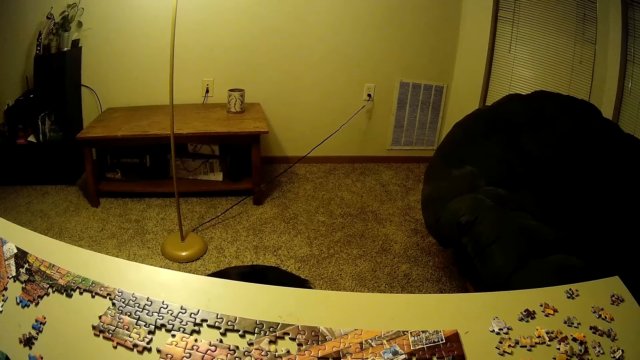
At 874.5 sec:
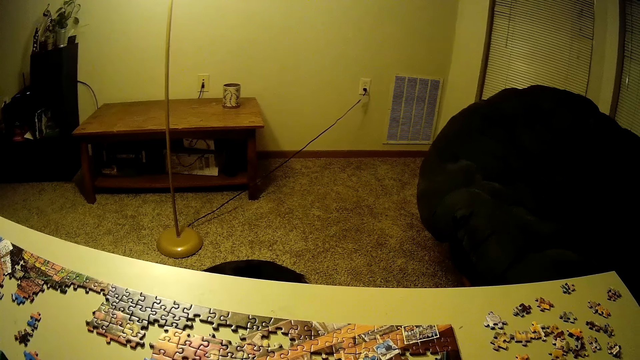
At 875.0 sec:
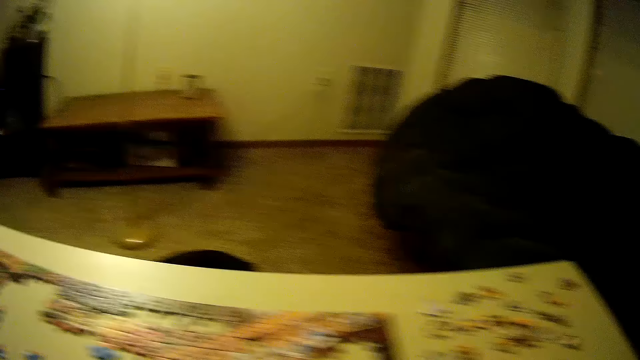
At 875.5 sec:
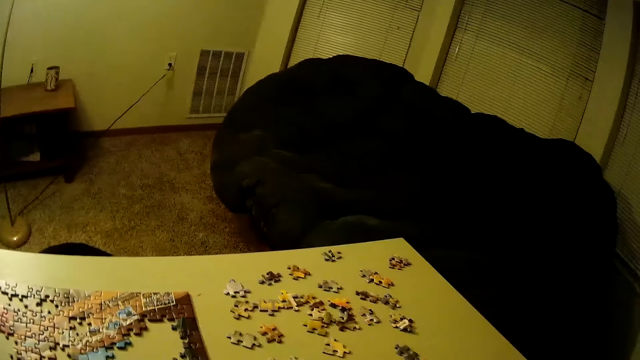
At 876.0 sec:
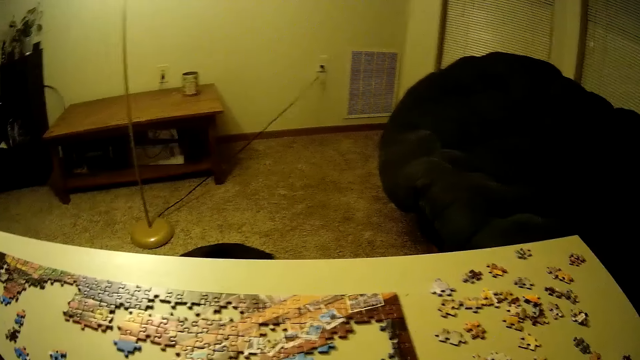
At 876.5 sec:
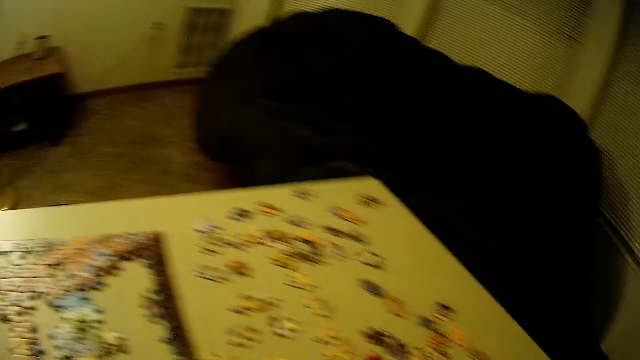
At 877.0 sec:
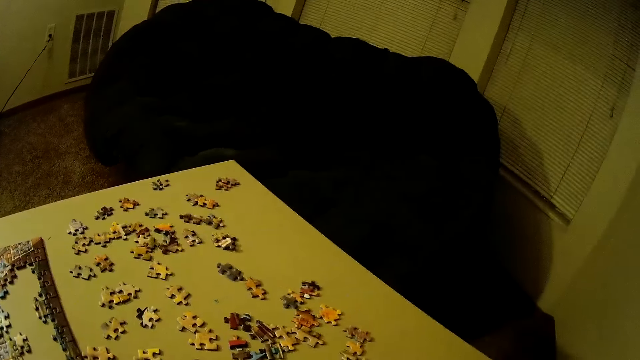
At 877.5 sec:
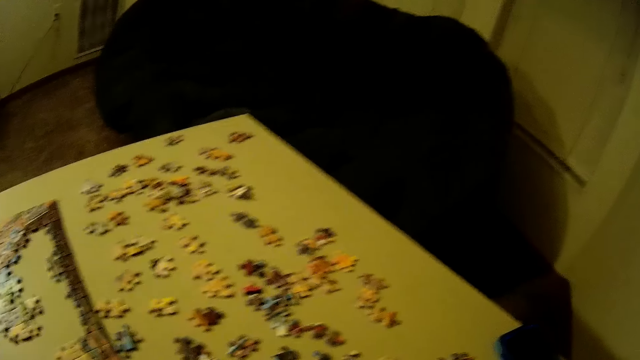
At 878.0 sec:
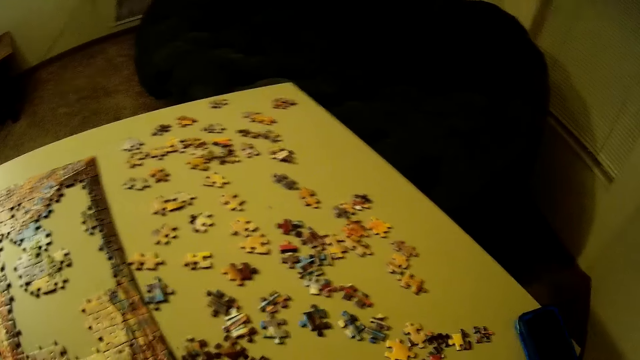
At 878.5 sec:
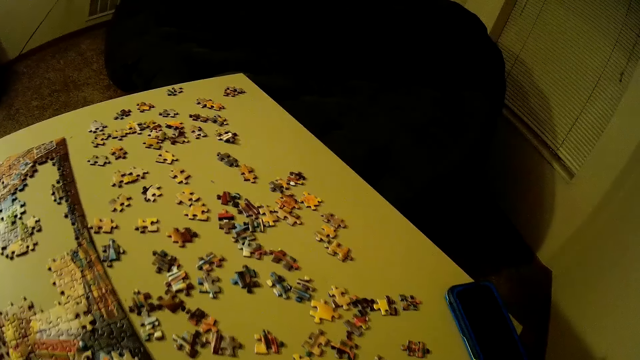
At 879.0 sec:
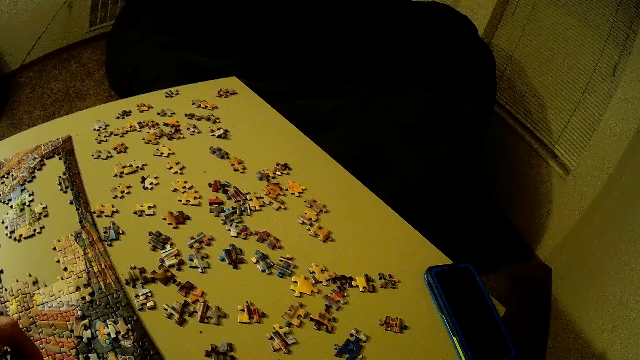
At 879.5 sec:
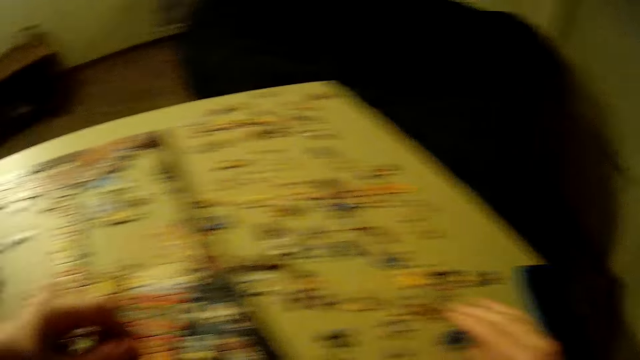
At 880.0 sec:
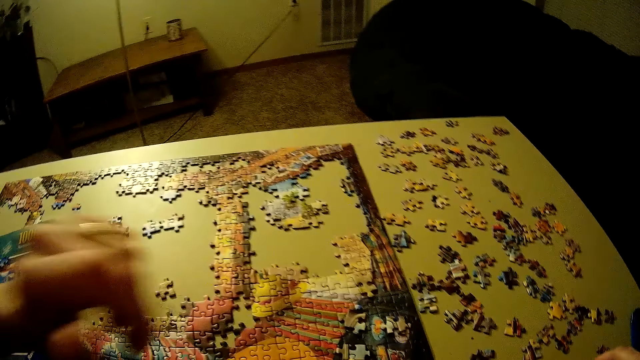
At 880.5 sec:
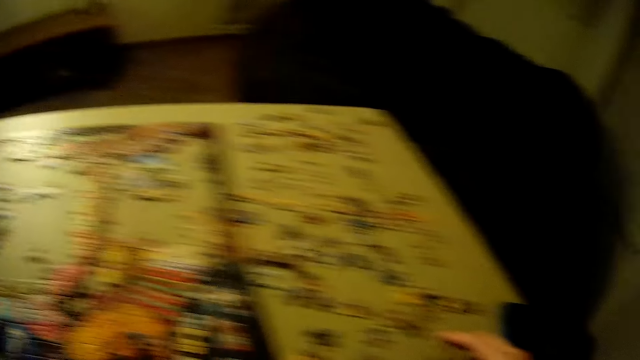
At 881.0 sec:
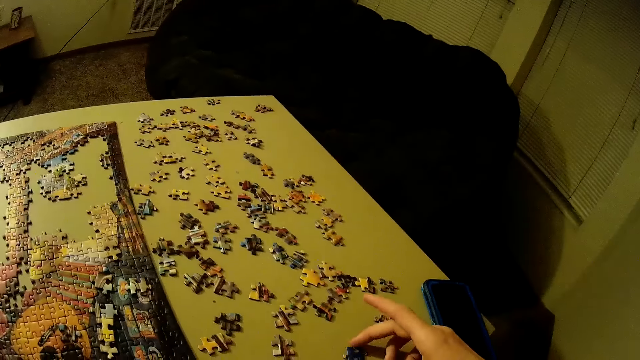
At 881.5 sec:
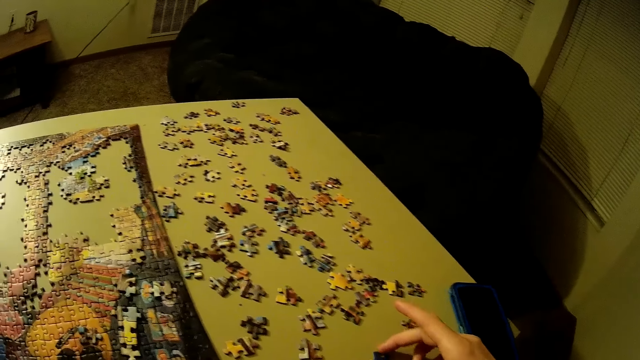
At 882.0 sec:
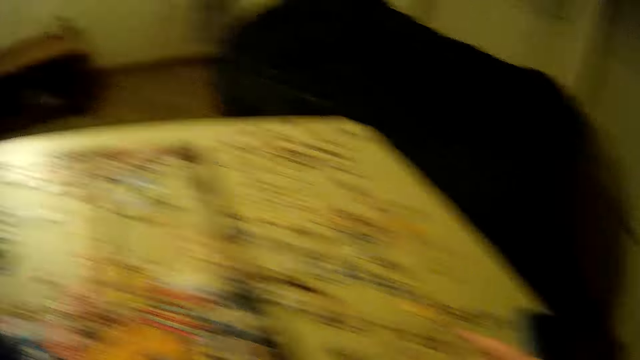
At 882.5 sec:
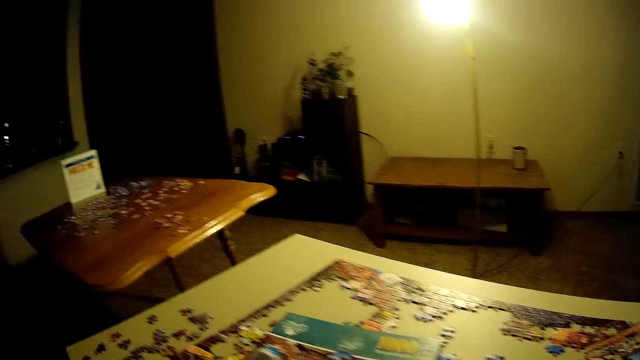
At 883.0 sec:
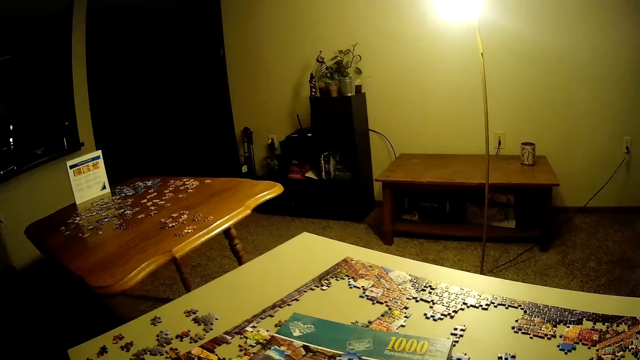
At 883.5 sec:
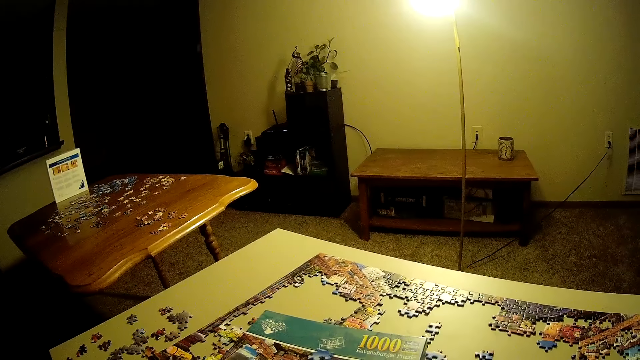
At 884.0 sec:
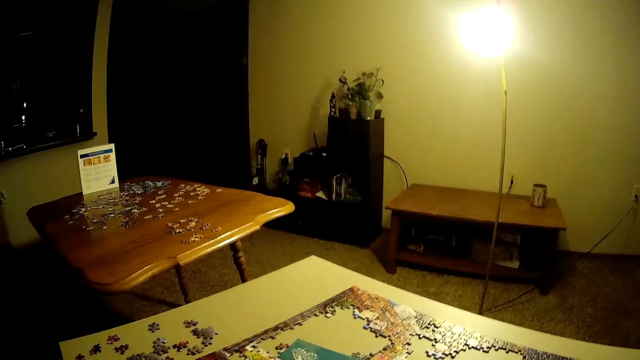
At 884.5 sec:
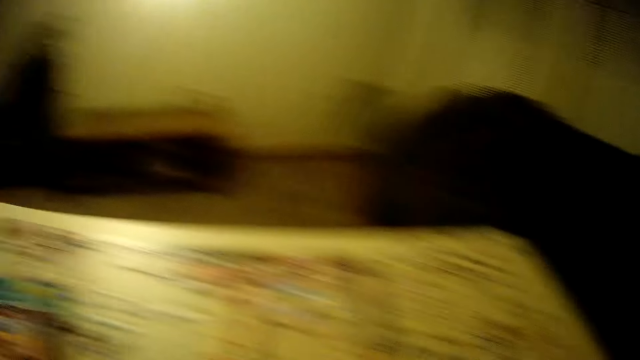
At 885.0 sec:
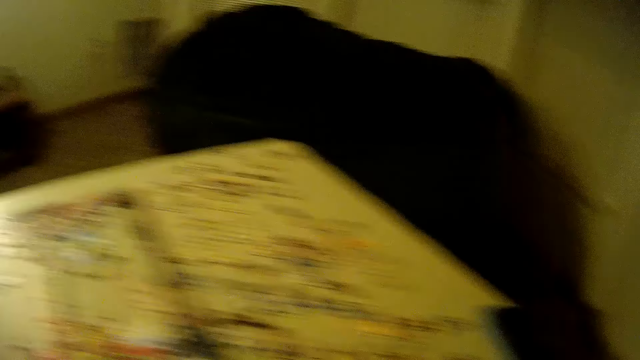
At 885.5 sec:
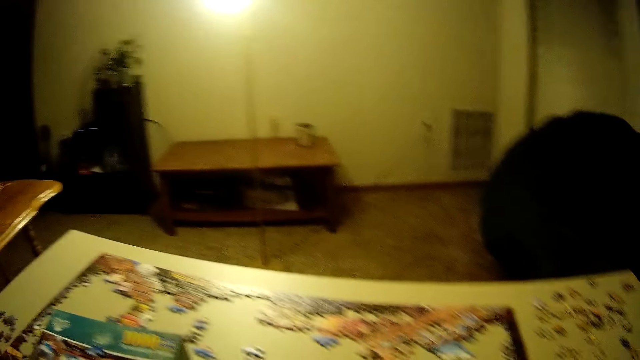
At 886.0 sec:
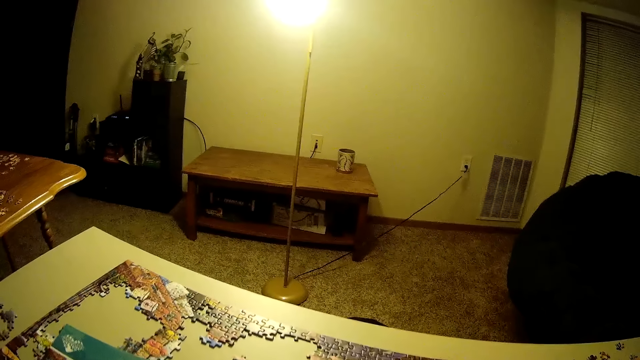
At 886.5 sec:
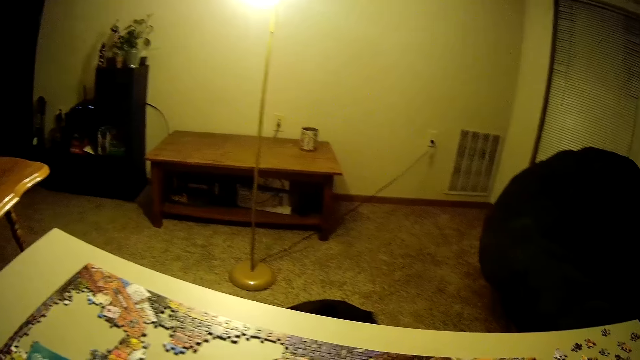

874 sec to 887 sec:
The camera wearer picks up another piece of the puzzle on the right side of the table. They look around the table.

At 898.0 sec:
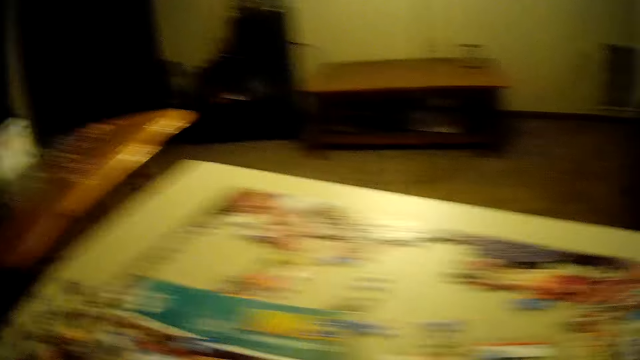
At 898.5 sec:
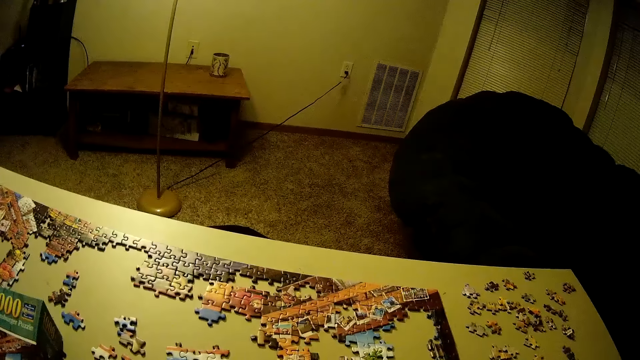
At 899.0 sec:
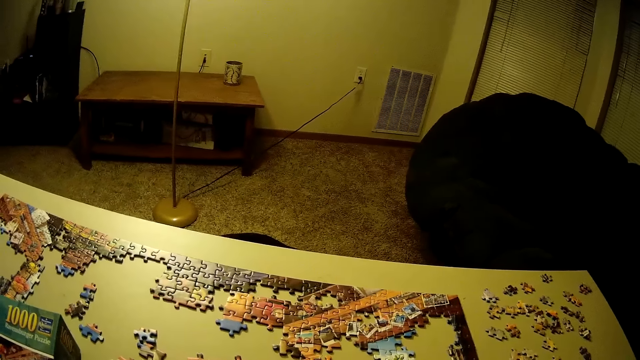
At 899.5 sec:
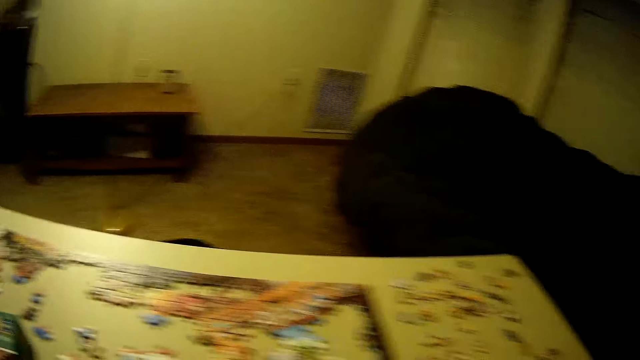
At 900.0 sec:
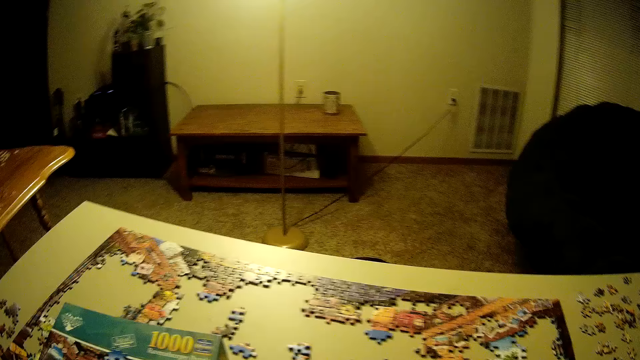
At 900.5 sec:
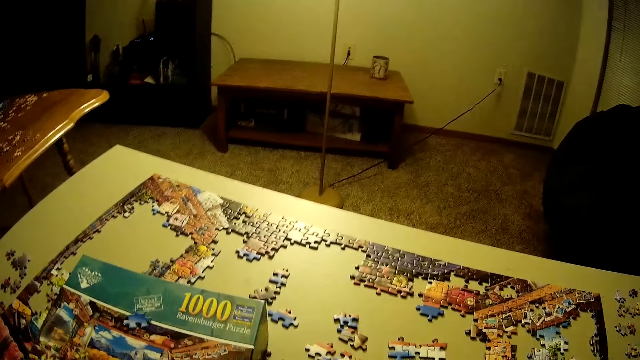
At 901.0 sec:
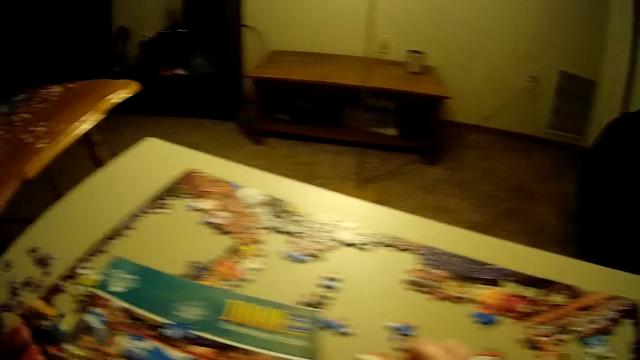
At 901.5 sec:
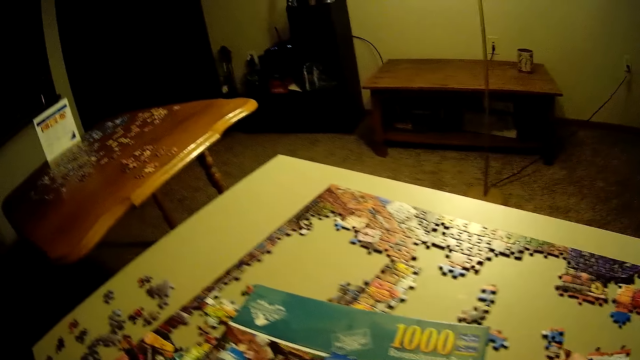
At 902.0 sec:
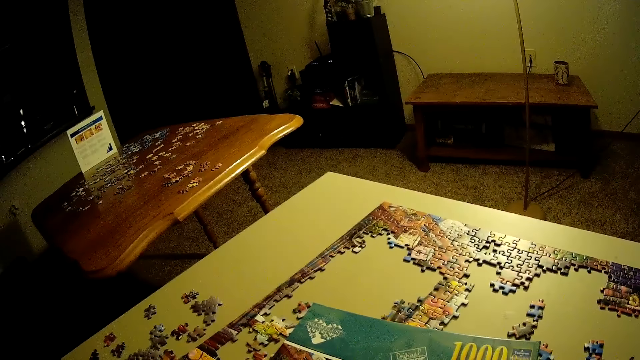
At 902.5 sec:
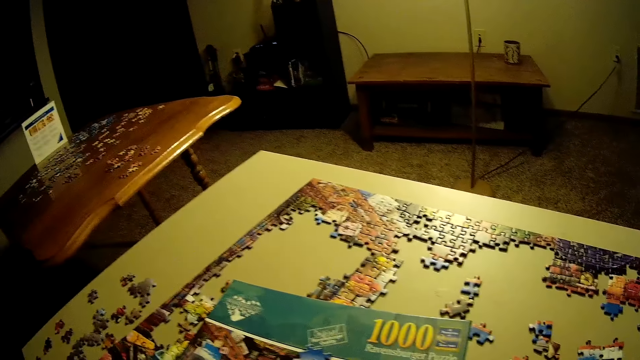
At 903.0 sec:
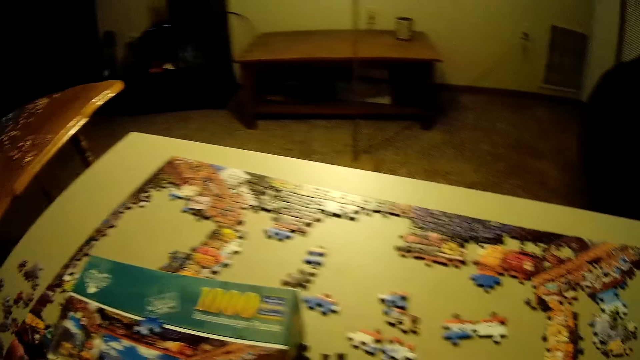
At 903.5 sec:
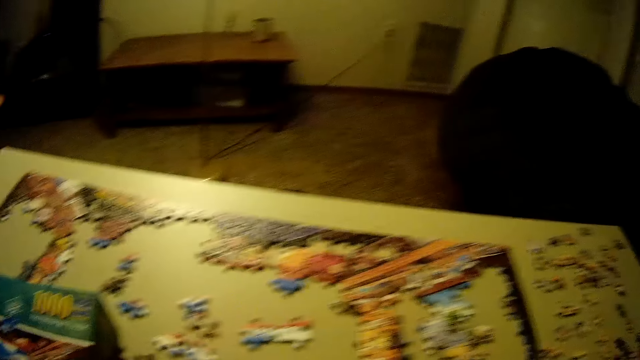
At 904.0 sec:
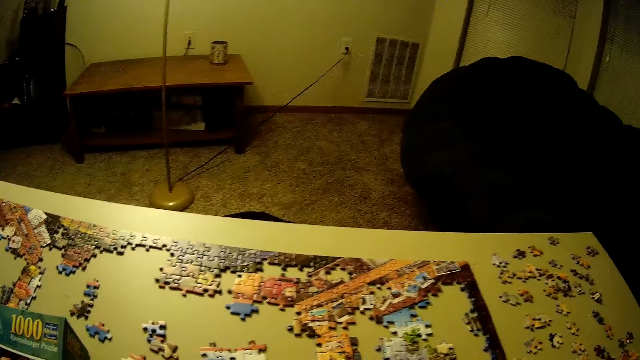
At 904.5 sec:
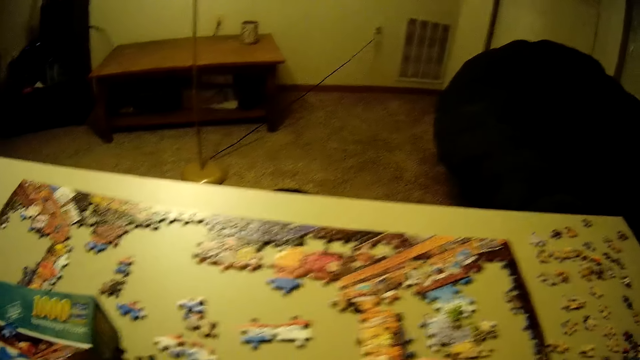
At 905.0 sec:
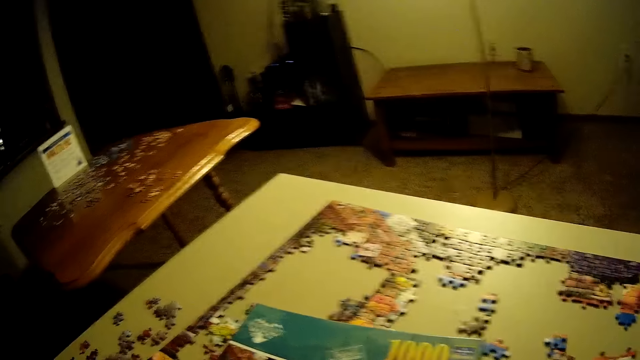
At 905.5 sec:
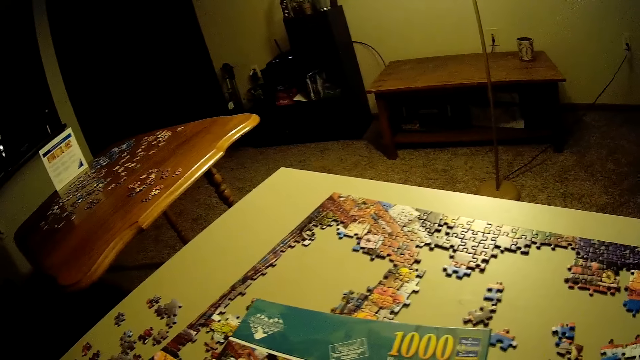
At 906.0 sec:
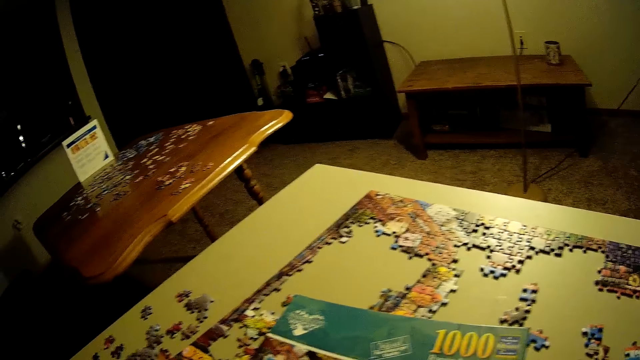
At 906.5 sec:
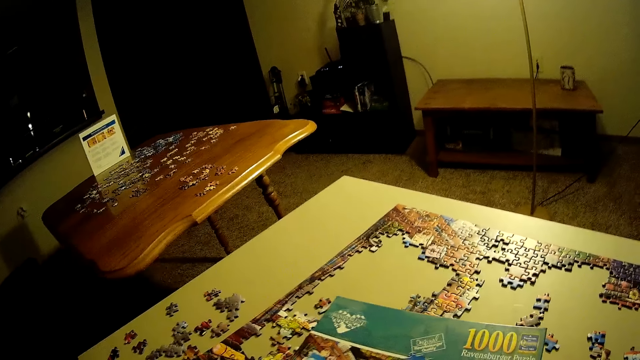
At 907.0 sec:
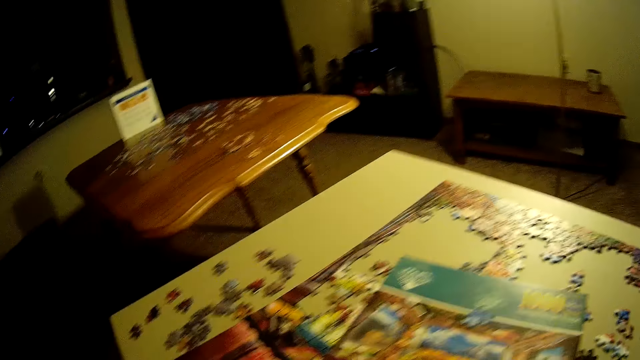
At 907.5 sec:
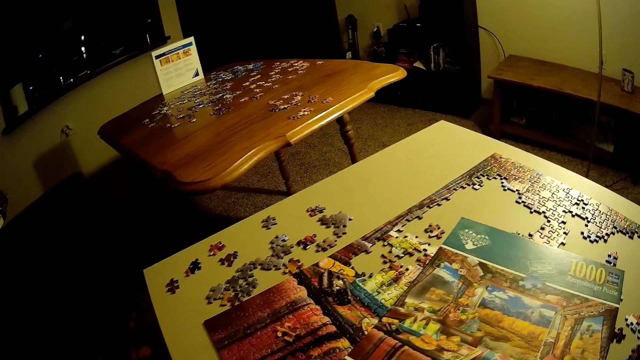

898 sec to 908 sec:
The camera wearer joins the piece of the puzzle together with the other pieces on the table.
